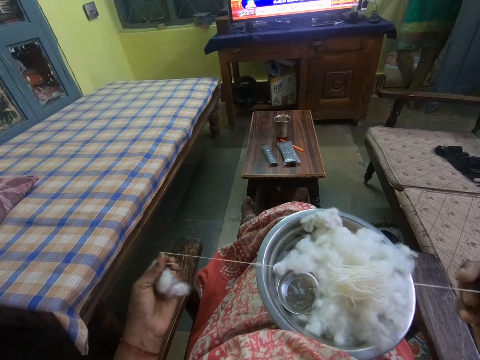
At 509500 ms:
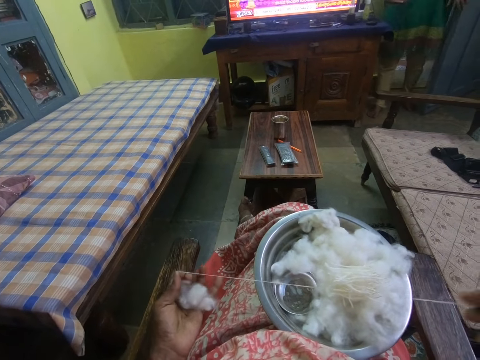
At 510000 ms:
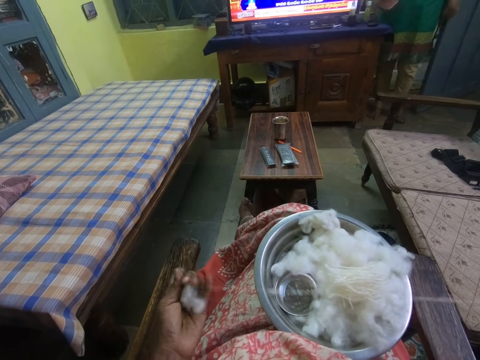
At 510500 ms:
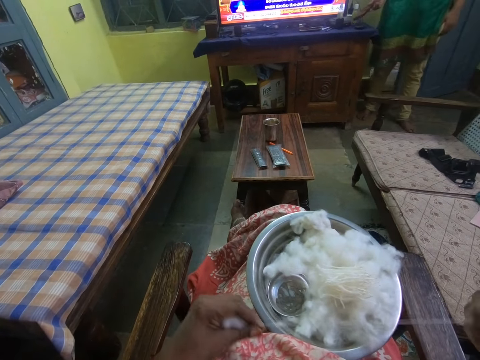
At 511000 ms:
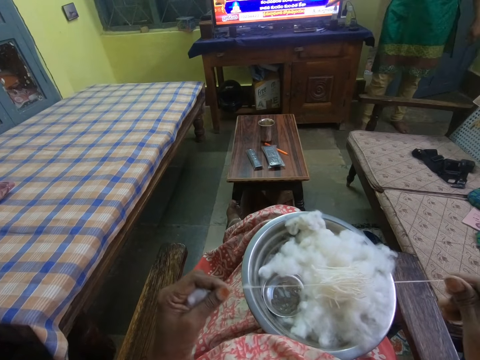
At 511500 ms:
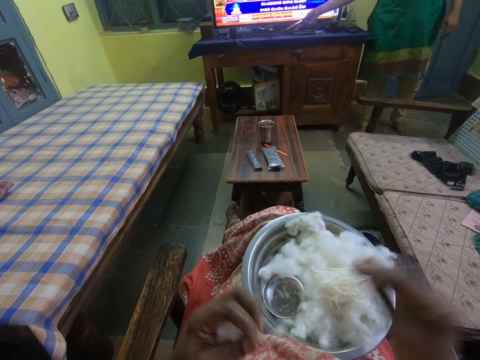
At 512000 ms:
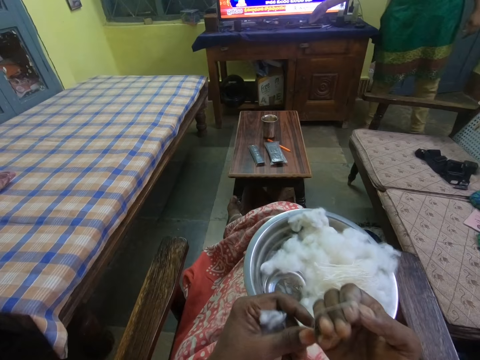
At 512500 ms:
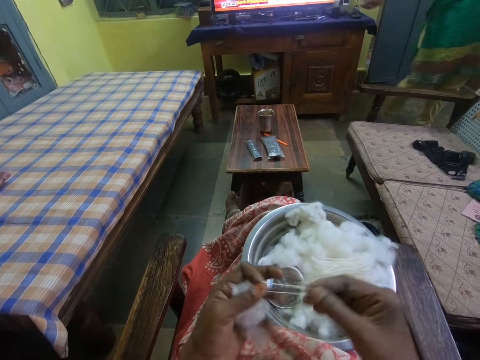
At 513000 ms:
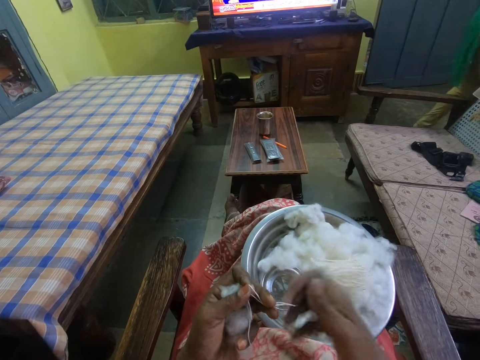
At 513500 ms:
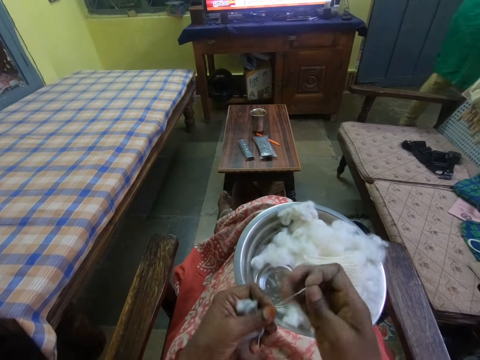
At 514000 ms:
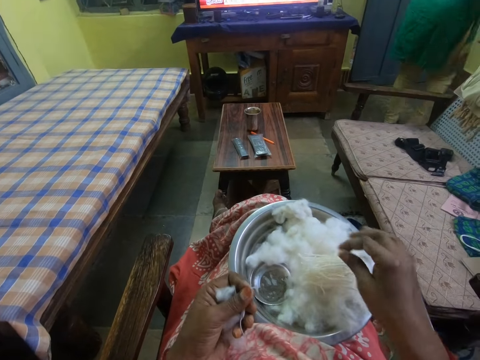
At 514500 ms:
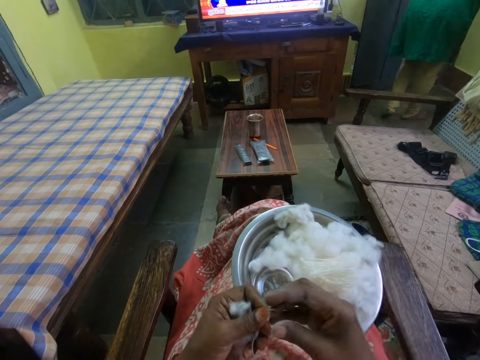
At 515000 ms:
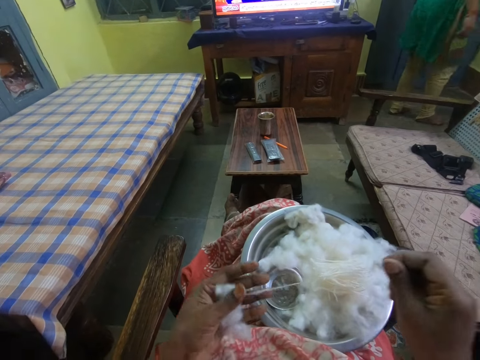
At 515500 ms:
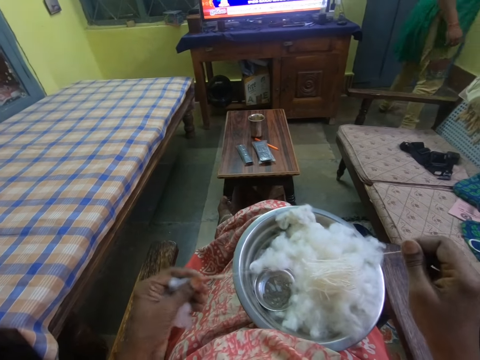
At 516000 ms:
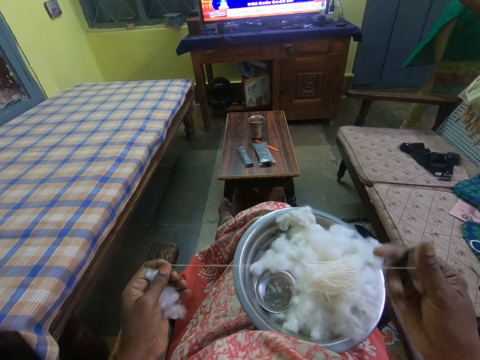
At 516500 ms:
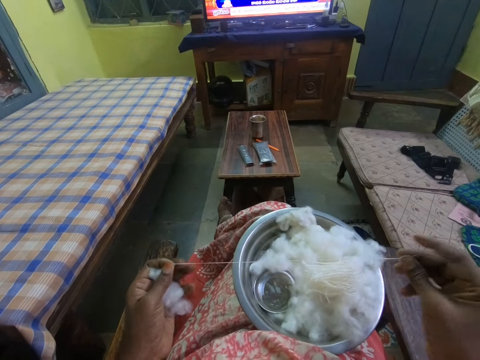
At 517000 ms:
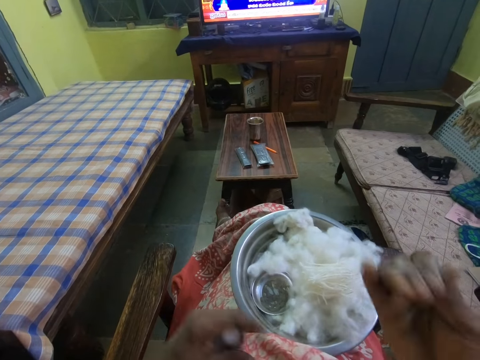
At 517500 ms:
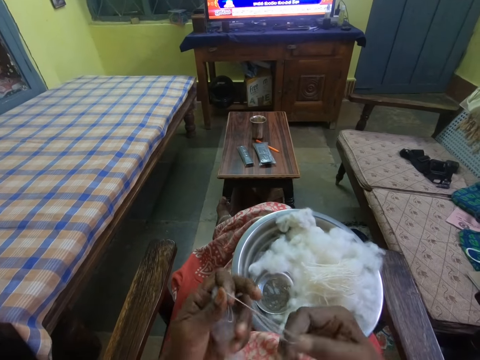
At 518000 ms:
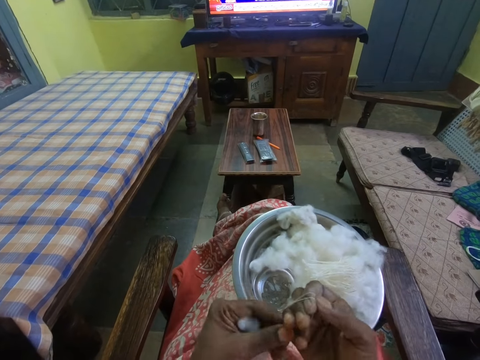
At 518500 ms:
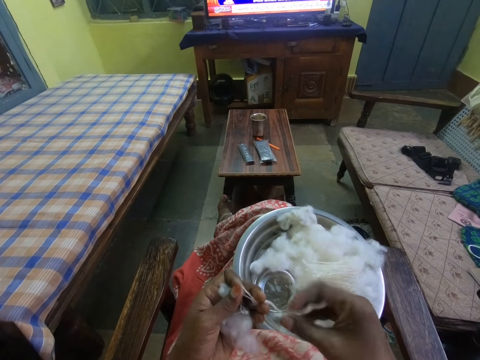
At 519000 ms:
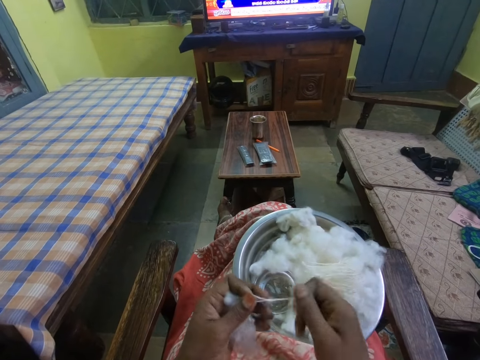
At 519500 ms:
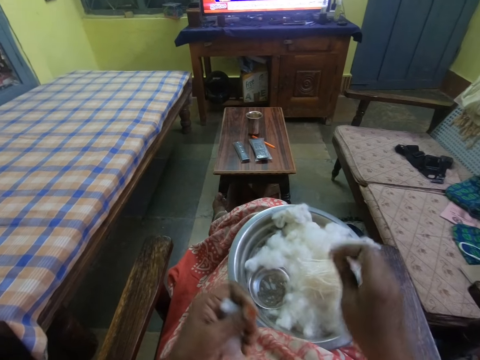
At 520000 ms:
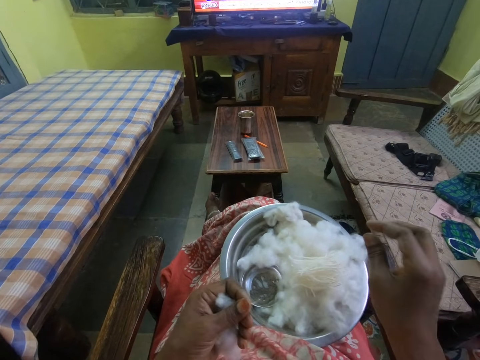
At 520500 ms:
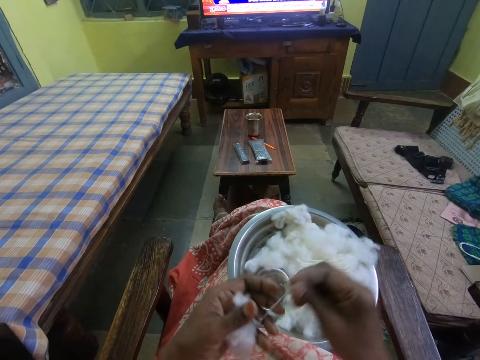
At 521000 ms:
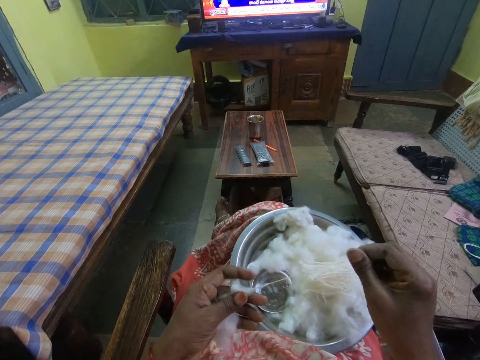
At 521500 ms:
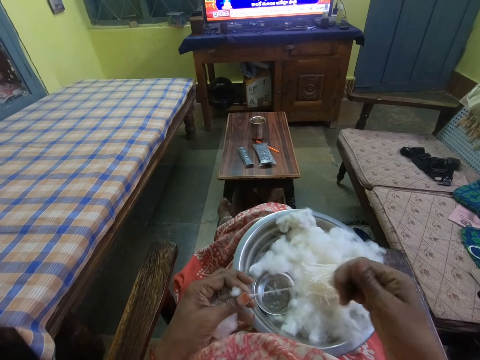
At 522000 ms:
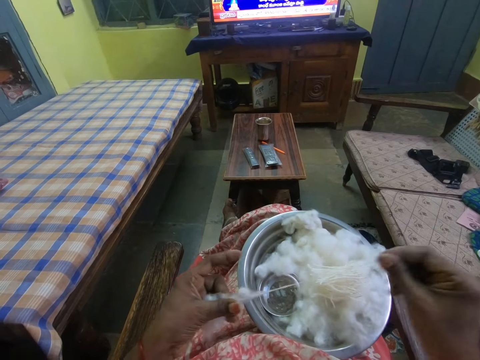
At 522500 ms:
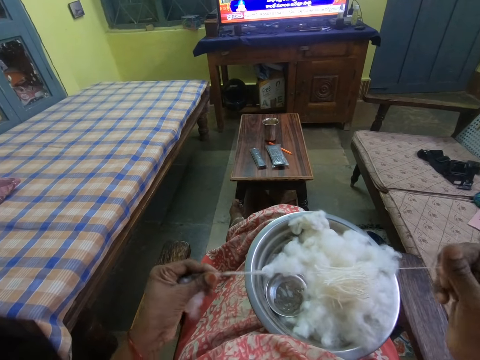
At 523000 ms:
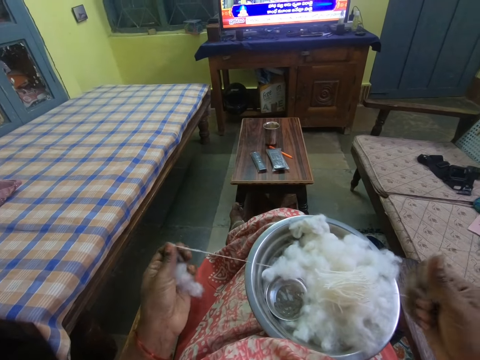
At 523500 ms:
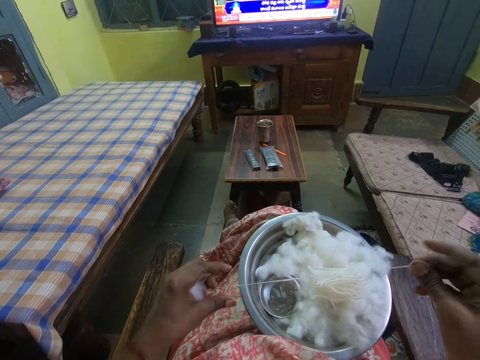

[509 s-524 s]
The camera wearer coils a piece of cotton on her hand and puts the cotton in a bowl. She pulls the cotton and straightens the cotton. She coils the cotton on her hand and puts the cotton in the bowl. She pulls the cotton and straightens the cotton.

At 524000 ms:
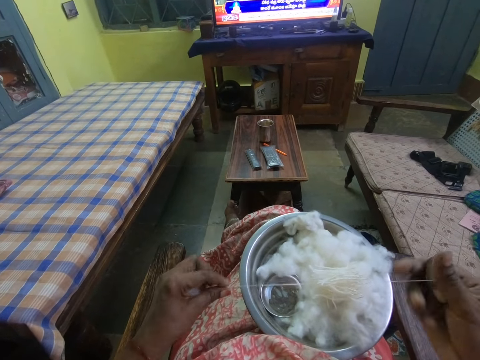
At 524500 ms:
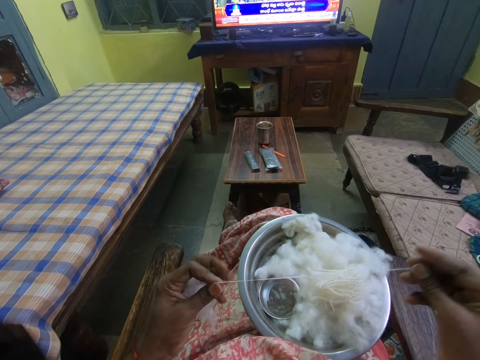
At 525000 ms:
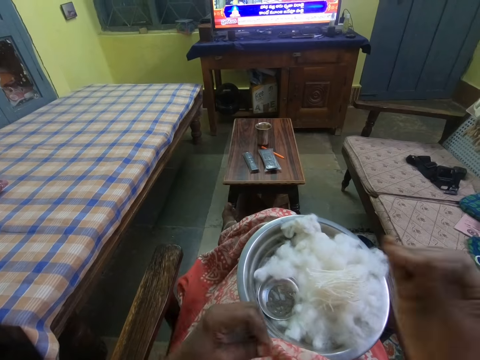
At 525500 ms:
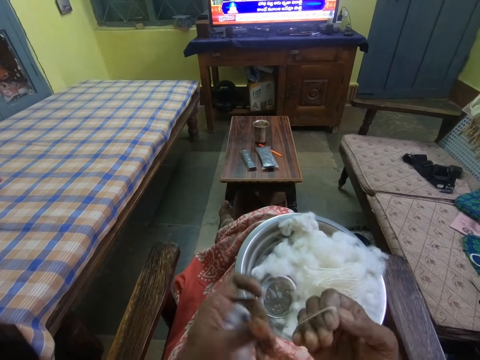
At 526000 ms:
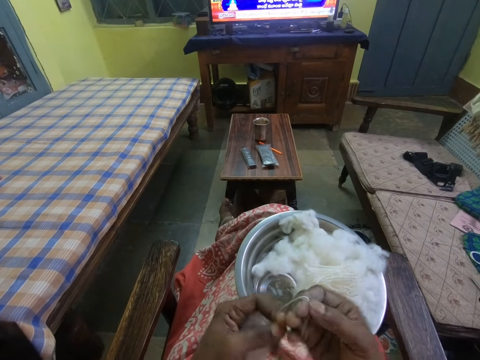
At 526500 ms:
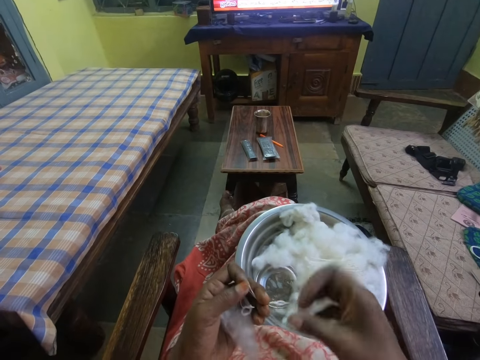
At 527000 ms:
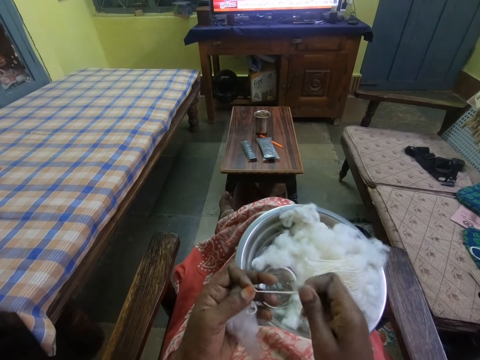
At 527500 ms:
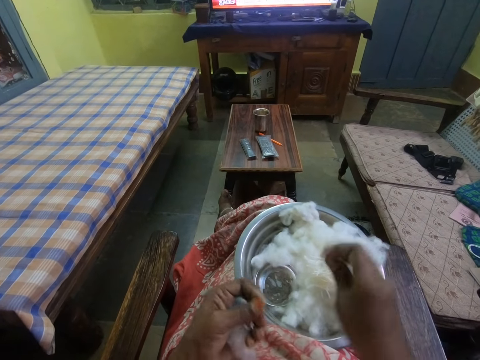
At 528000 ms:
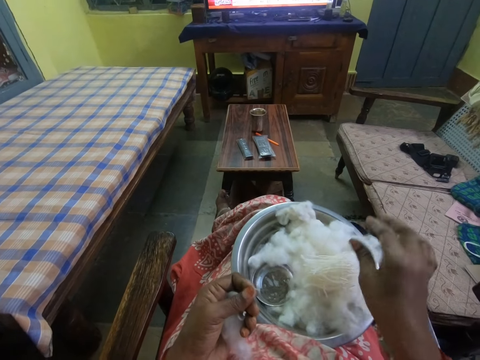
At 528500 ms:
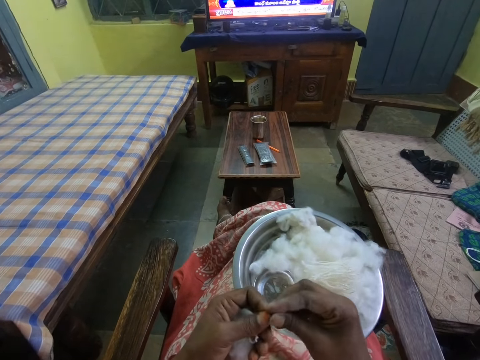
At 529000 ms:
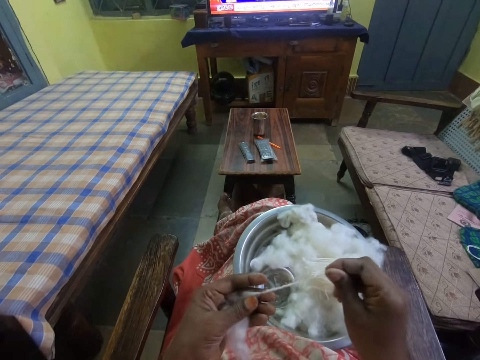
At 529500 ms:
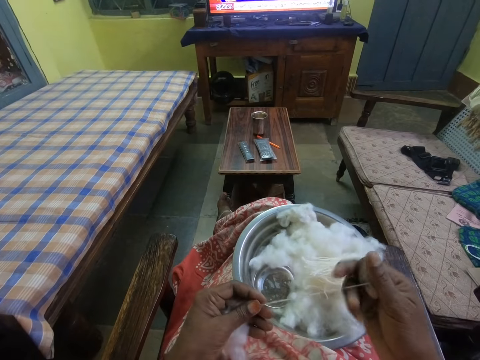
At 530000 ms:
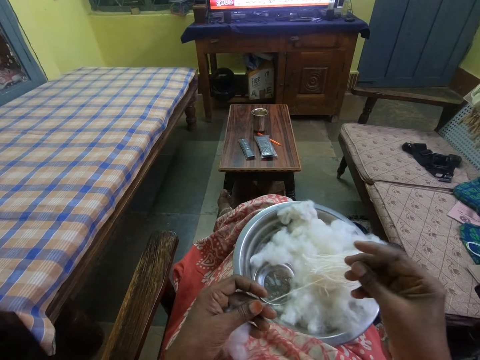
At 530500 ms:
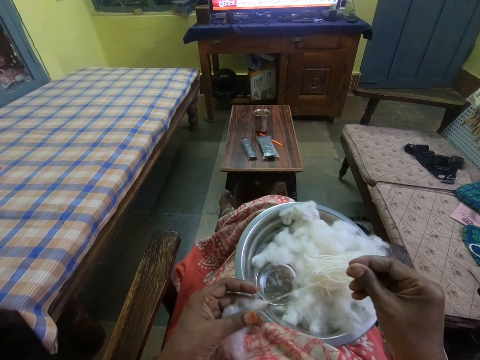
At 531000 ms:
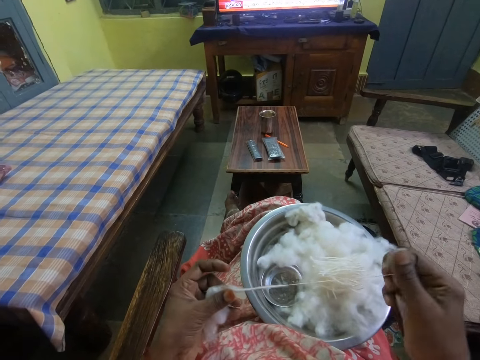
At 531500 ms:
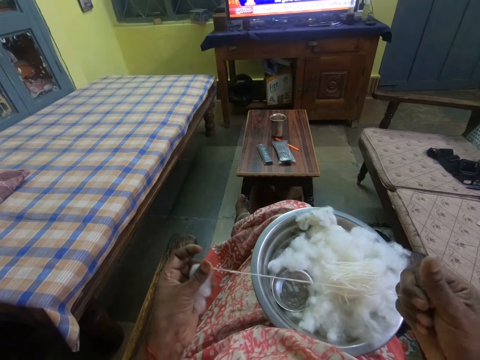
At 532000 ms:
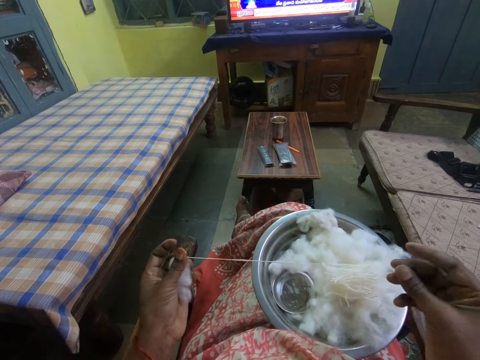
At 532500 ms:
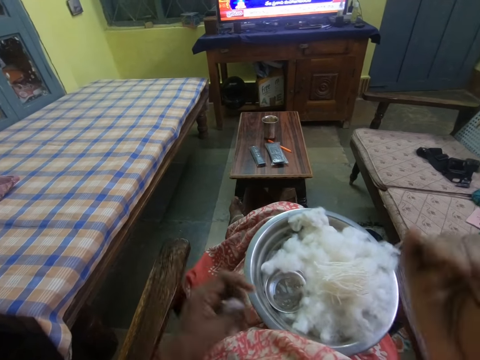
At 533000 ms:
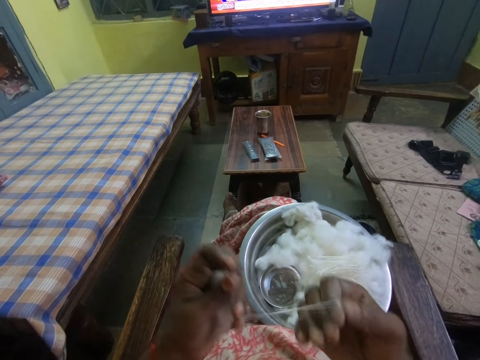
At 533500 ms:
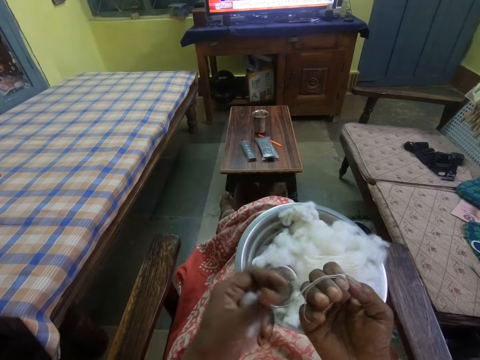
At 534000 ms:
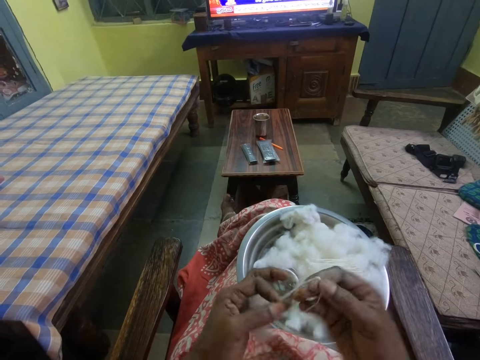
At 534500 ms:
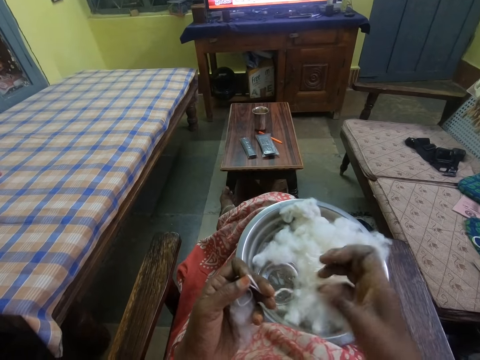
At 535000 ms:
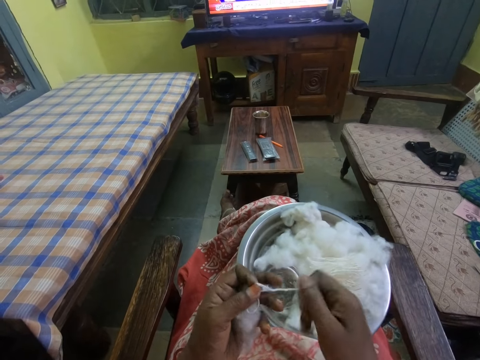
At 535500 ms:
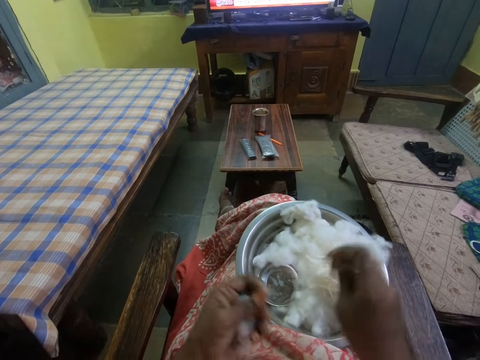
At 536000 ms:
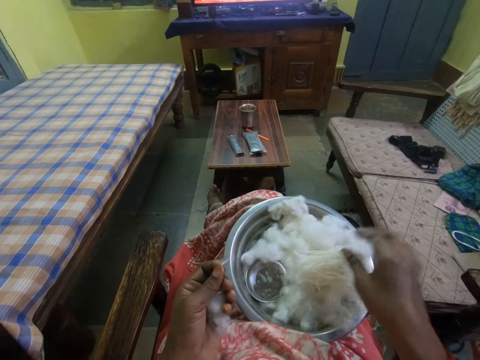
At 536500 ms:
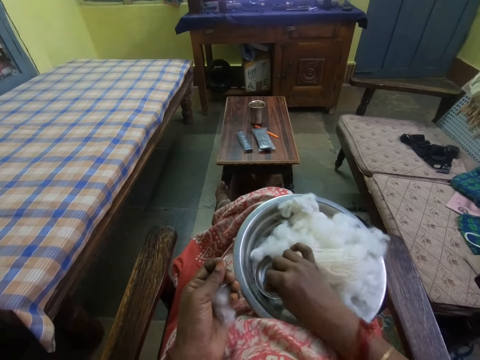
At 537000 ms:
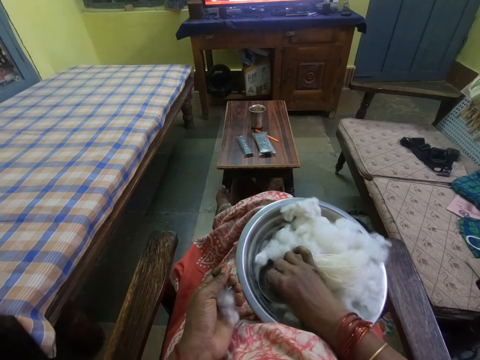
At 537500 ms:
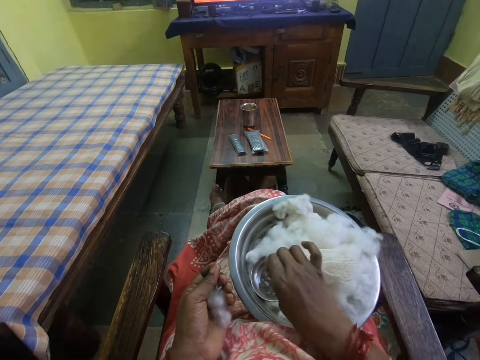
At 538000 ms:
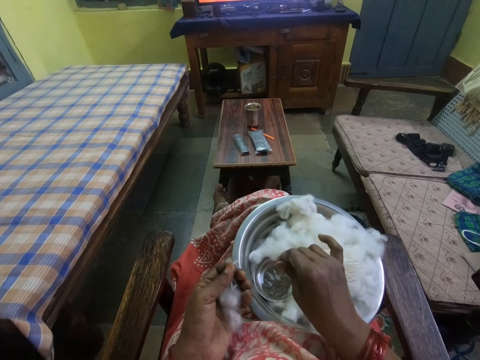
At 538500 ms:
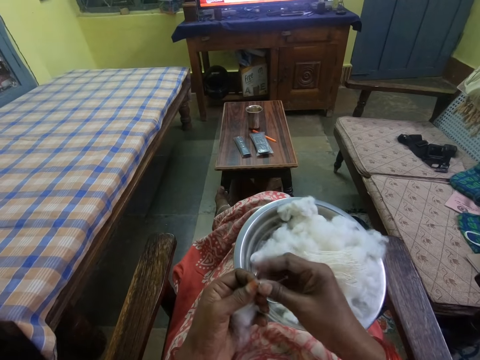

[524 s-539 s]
The camera wearer coils a piece of cotton on her hand and puts the cotton in a bowl. She pulls the cotton and straightens the cotton. She coils the cotton on her hand and puts the cotton in the bowl. She dips the finger in water and adjusts the cotton in the bowl.
